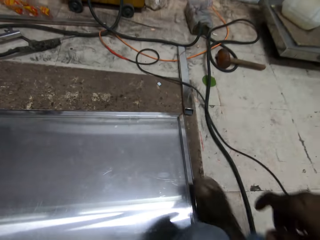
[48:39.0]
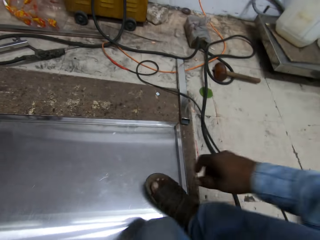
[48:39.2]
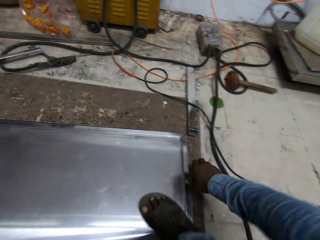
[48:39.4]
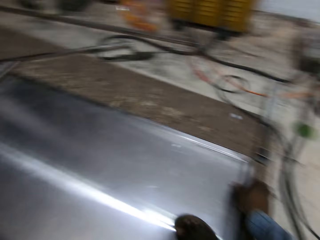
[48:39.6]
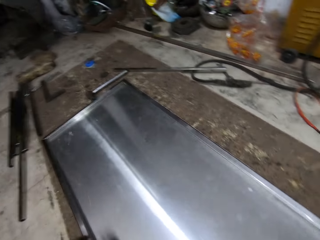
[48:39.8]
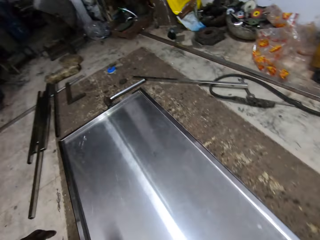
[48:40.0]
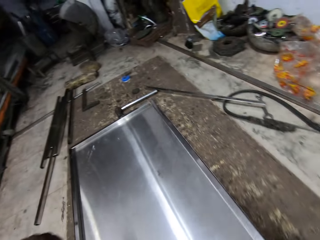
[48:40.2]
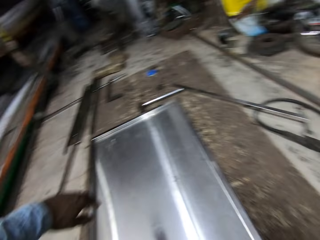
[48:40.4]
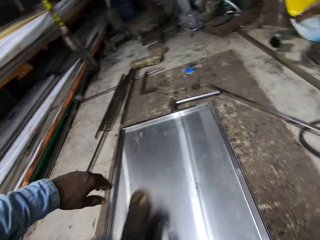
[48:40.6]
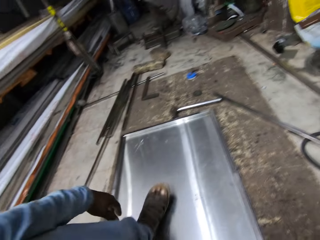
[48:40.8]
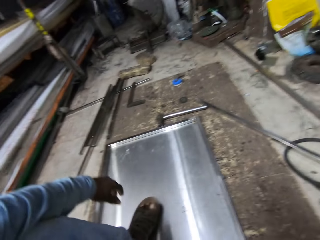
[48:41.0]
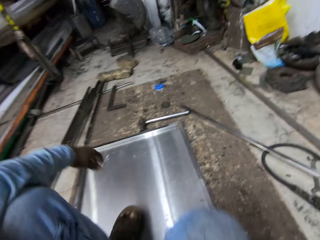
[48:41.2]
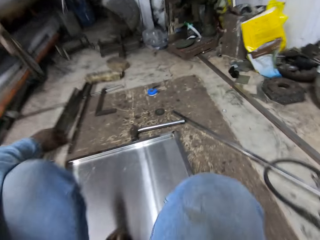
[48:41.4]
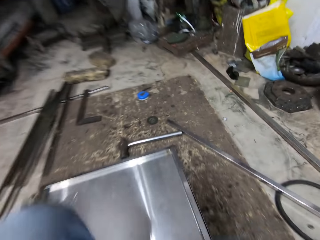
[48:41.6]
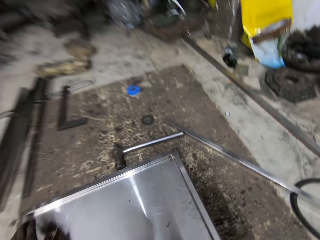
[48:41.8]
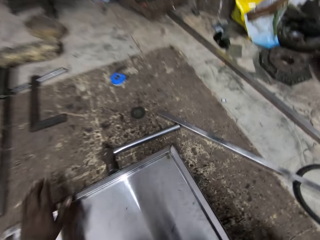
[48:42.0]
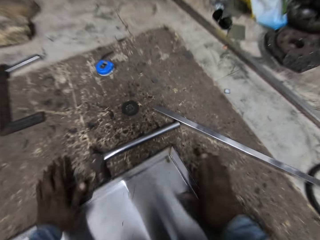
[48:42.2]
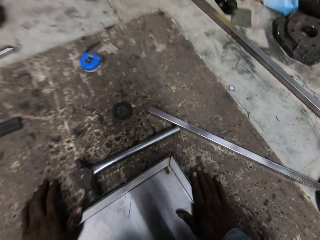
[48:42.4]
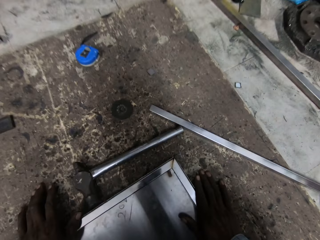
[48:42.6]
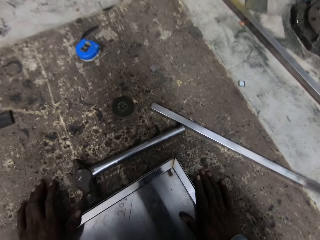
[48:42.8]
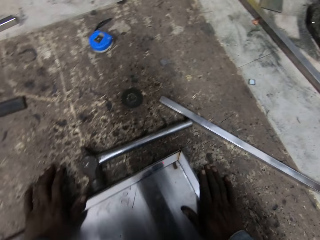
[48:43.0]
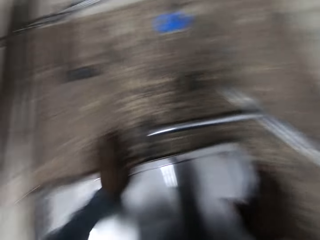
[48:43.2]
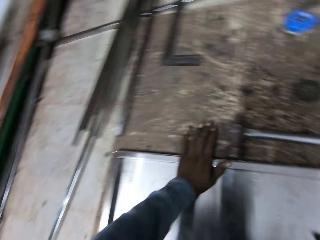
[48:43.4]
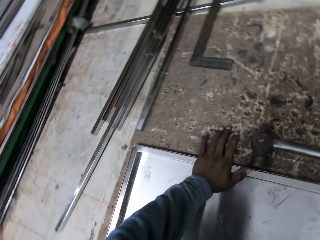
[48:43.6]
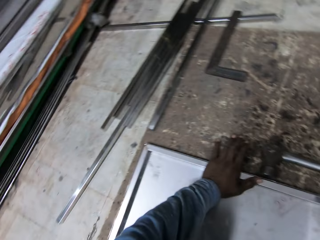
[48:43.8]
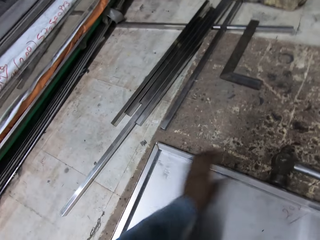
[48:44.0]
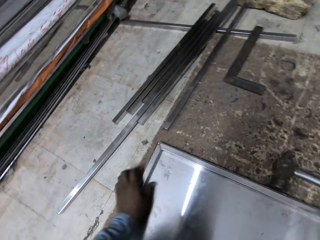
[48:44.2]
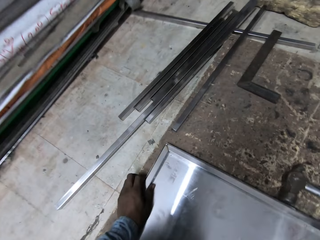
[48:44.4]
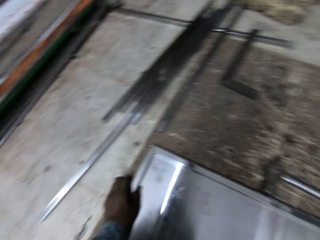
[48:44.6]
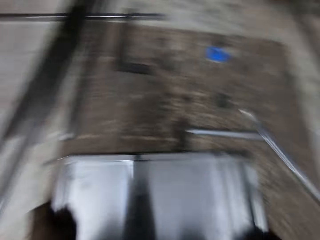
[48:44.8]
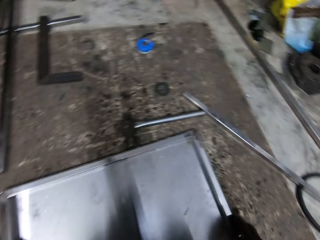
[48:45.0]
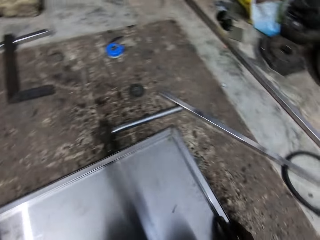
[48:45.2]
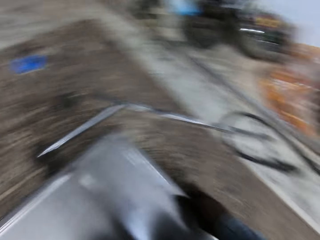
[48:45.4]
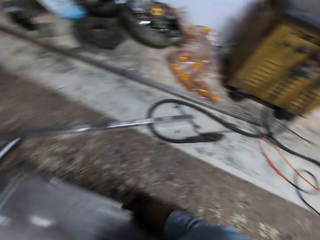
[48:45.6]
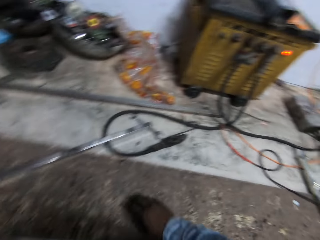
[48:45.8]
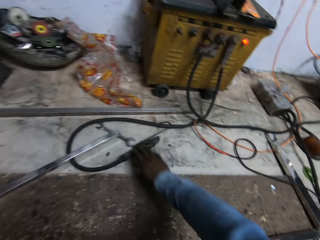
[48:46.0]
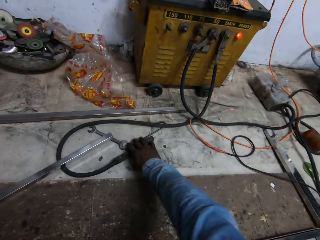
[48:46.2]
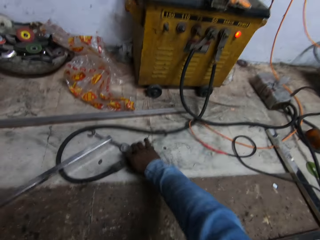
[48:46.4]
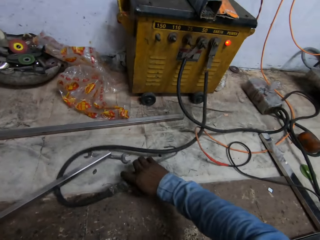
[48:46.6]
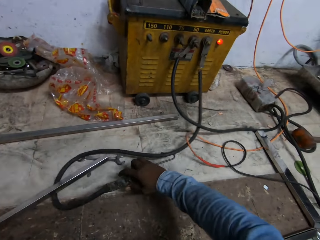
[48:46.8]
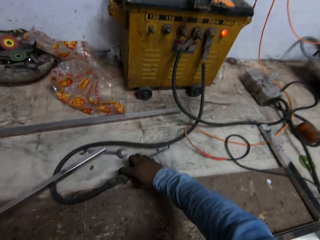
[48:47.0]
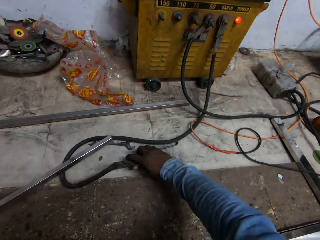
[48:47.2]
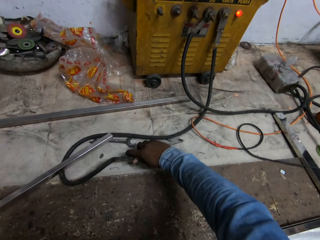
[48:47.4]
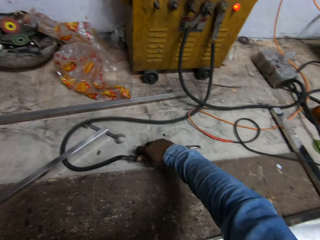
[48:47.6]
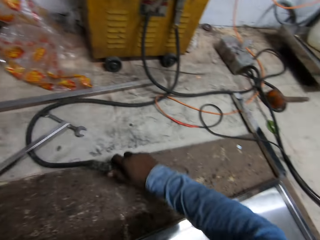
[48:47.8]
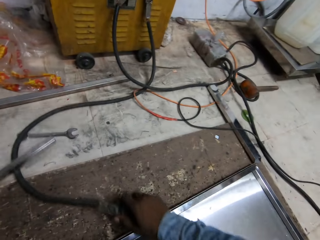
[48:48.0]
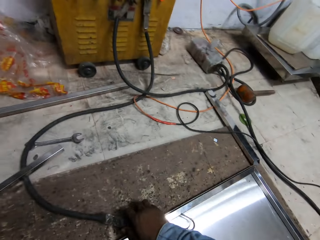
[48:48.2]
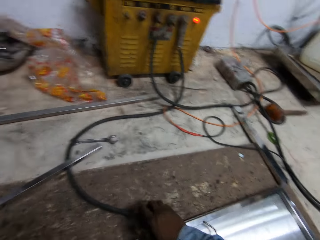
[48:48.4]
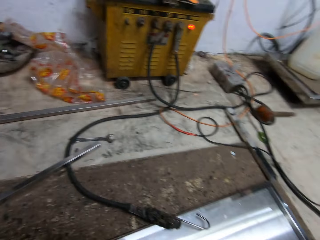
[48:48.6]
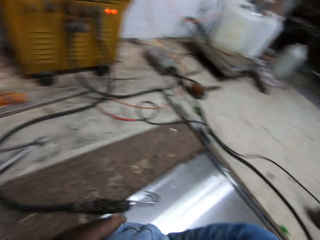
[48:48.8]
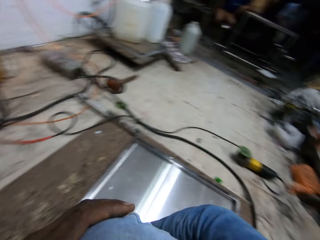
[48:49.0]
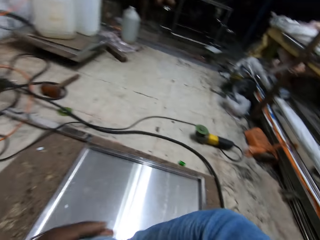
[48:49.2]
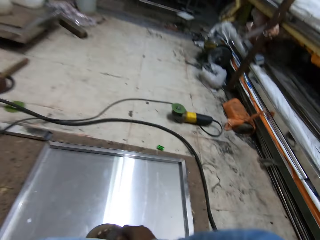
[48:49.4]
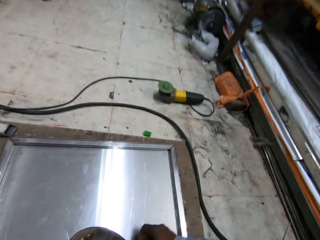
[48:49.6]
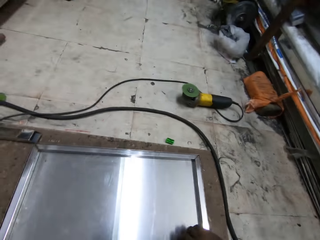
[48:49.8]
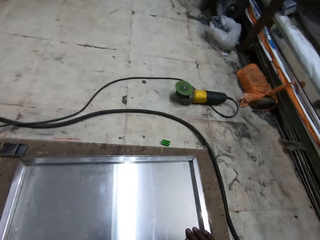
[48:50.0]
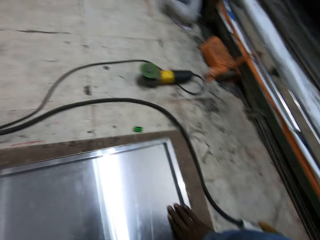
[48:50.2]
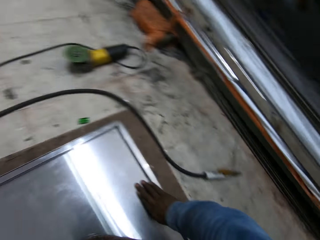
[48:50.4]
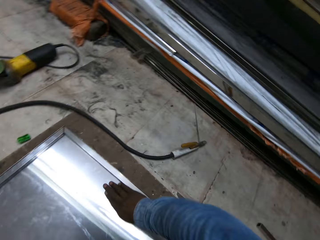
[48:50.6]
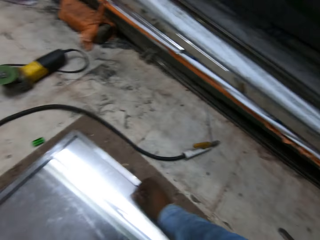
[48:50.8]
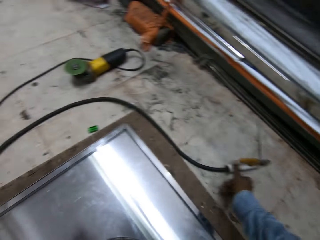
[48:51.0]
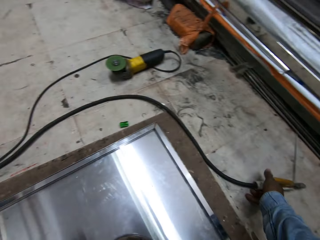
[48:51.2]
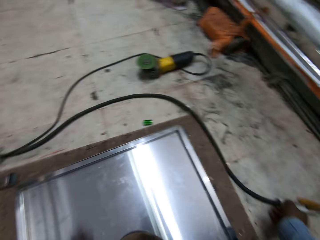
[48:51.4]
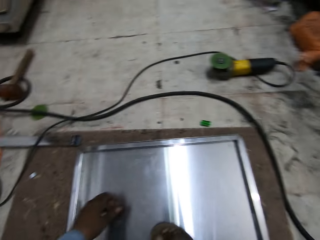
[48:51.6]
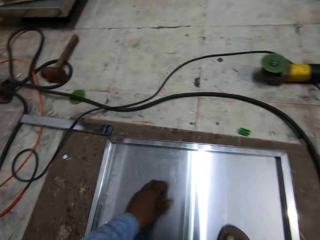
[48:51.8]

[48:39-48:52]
The camera wearer touches the flat metal frame on the metal door surface with his right hand. He walks around. He places both hands on the flat metal frame and the metal door surface. He holds the metal. He touches the flat metal frame on the metal door surface with his left hand. He looks around. He picks up a welding hook or cable from the floor with his right hand. He places the welding hook on the flat metal frame with his right hand. He hooks the metal rod. He walks around. He places his left hand on the metal door surface. He picks up a welding machine from the floor with his right hand.

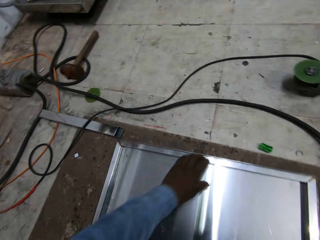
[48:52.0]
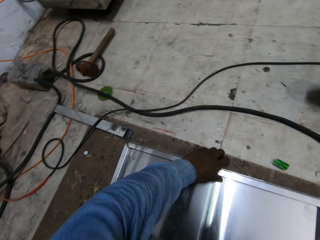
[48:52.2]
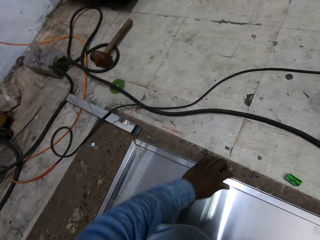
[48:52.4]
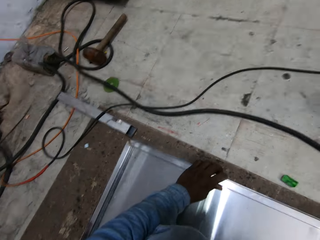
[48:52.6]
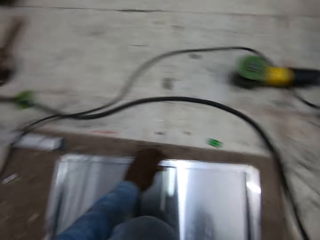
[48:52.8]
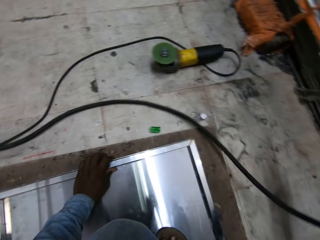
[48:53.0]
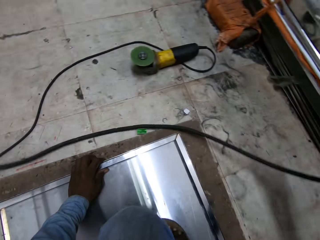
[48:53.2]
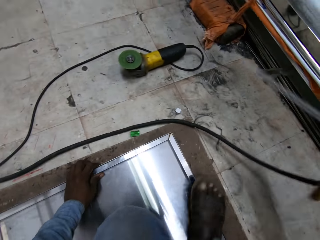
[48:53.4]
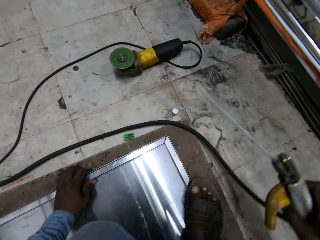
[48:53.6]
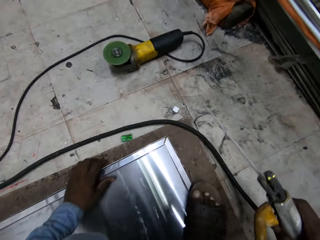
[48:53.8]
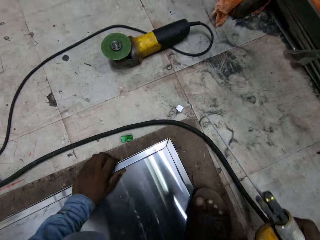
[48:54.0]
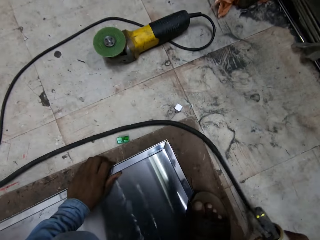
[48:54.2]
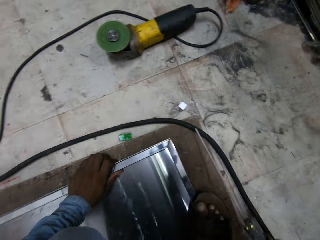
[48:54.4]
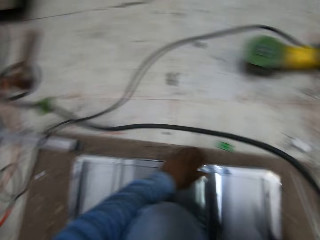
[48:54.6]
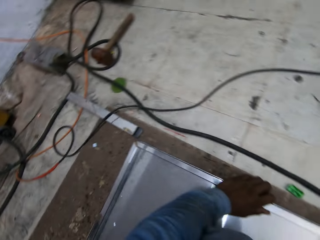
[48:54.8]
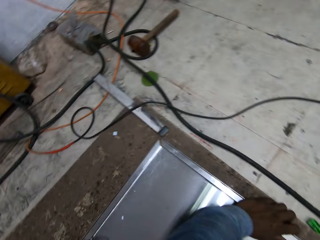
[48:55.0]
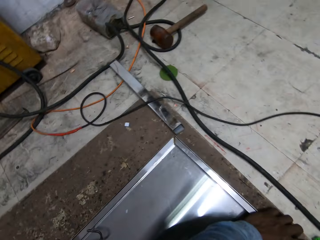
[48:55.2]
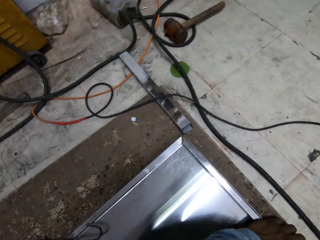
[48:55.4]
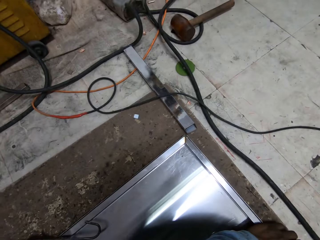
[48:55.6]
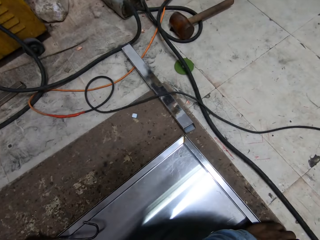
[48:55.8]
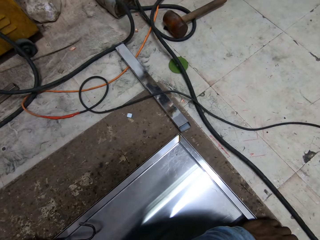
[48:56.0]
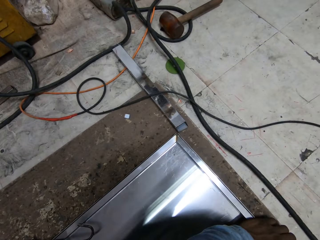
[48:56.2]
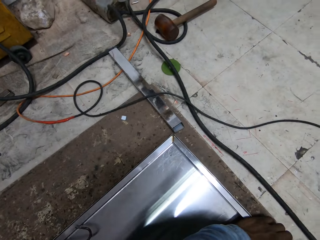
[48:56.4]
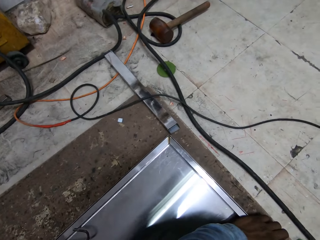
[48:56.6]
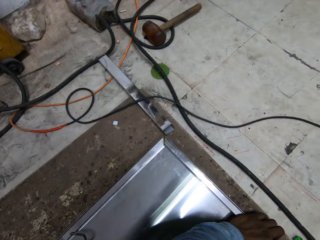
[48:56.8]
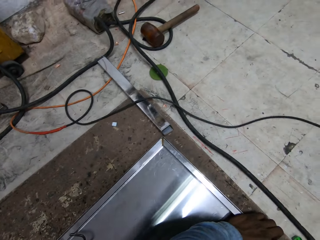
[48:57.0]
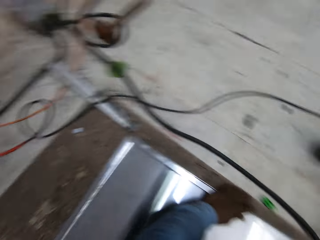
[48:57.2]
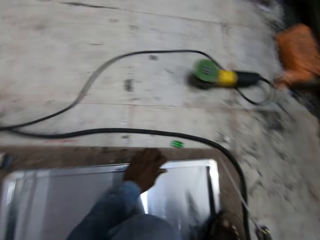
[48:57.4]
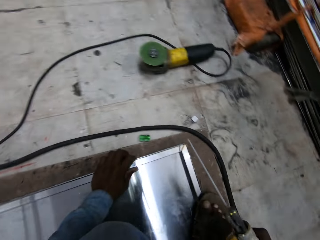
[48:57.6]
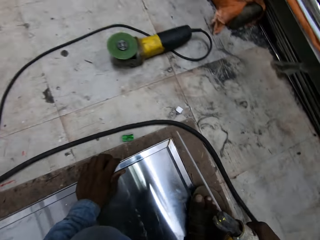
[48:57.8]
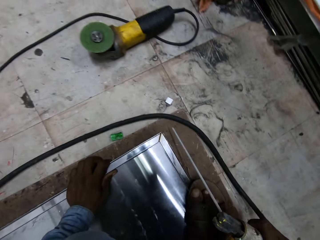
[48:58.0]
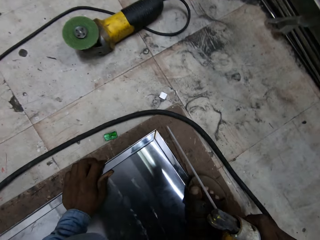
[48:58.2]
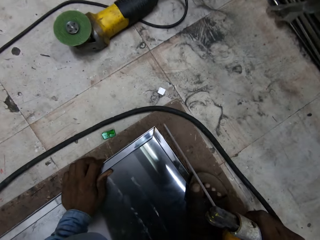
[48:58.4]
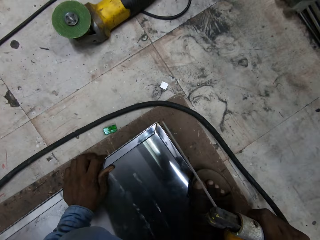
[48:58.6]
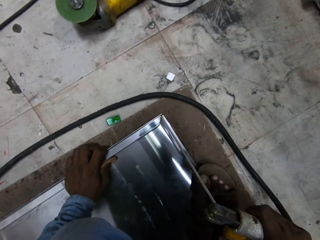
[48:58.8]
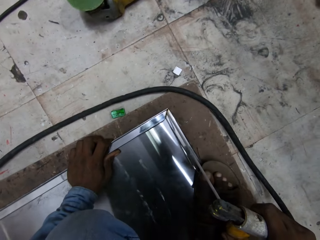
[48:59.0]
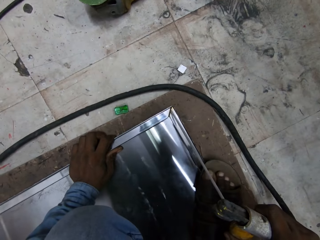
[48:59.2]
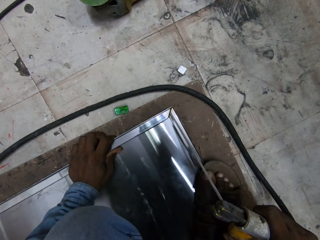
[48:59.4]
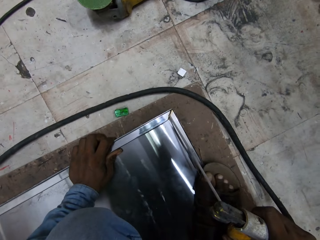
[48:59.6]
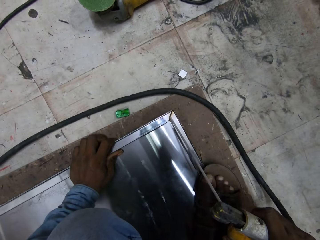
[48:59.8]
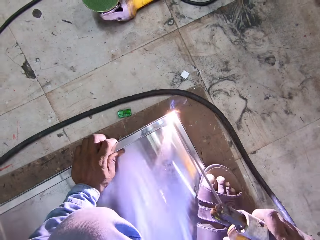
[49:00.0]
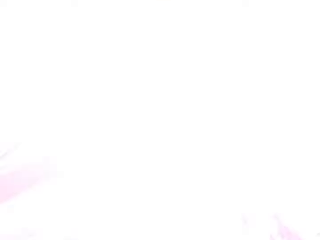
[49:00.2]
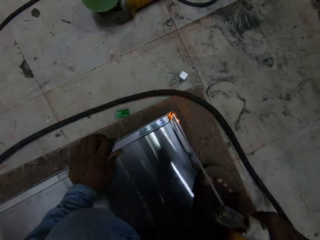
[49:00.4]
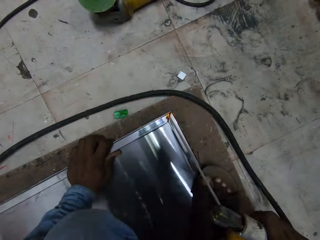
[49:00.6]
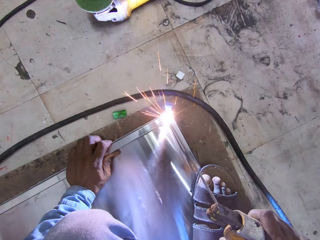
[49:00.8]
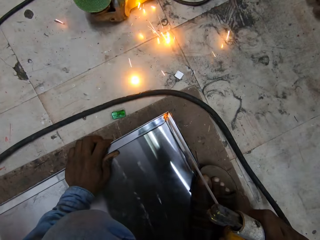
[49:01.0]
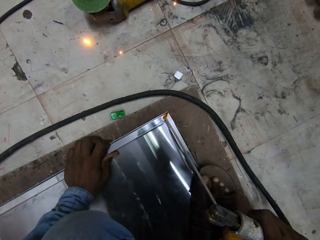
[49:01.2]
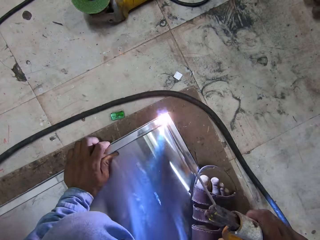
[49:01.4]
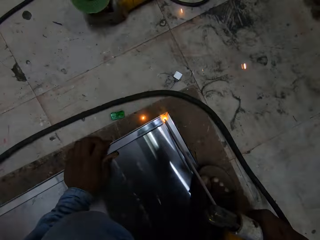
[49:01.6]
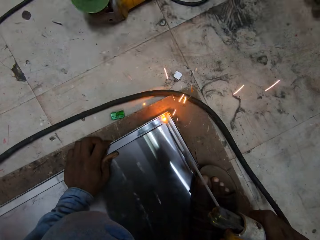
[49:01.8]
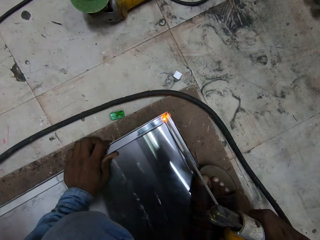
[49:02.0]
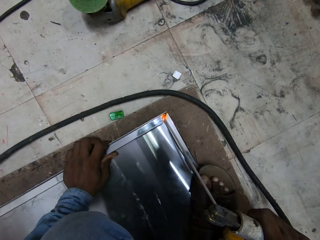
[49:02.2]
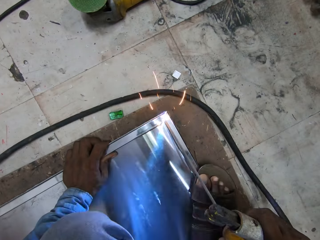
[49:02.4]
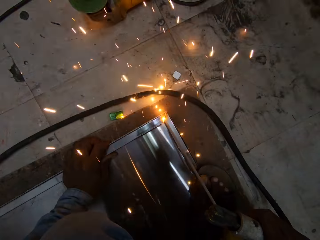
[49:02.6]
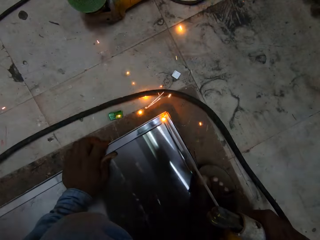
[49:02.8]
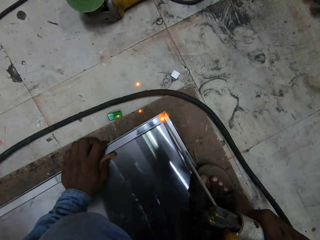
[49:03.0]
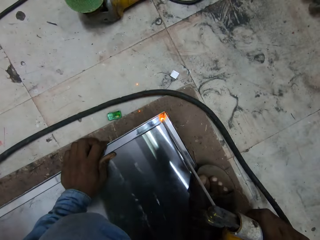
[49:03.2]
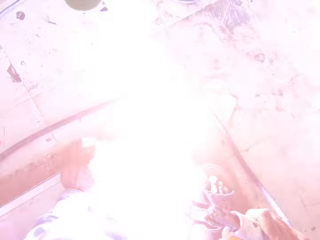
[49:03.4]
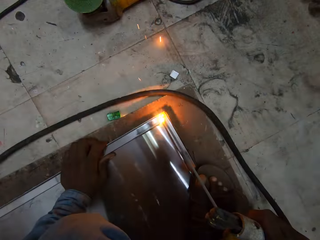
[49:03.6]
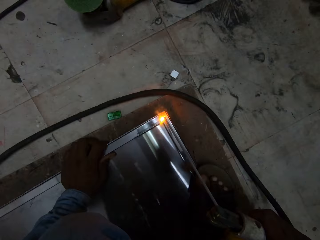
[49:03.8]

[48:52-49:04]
The camera wearer holds the flat metal frame on the metal door surface with his left hand. He touches the metal rod. He looks around. He holds the welding rod. He welds the edge of the metal frame on the metal door surface with the welding machine in his right hand.
